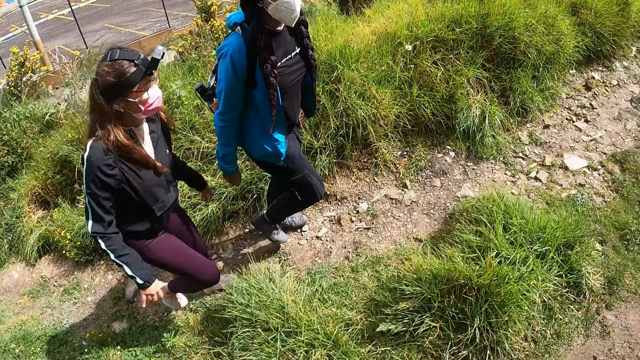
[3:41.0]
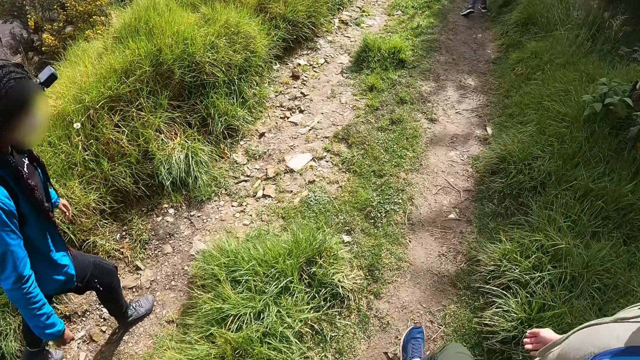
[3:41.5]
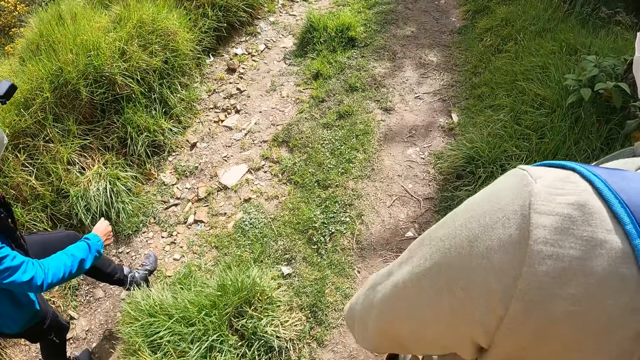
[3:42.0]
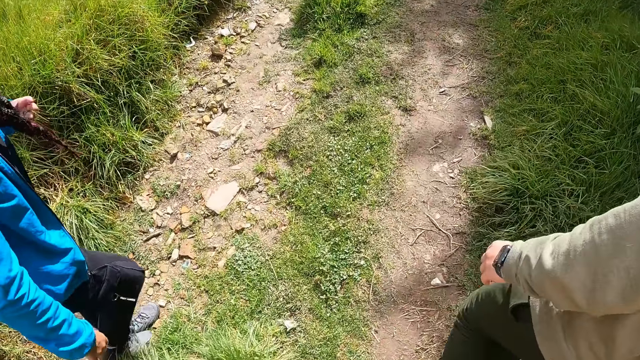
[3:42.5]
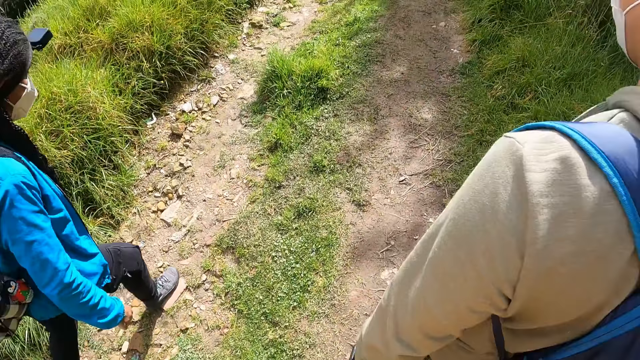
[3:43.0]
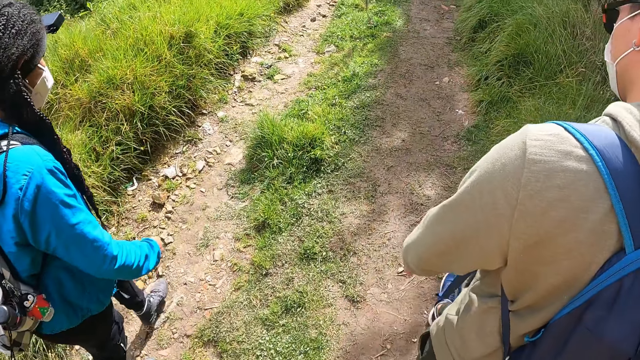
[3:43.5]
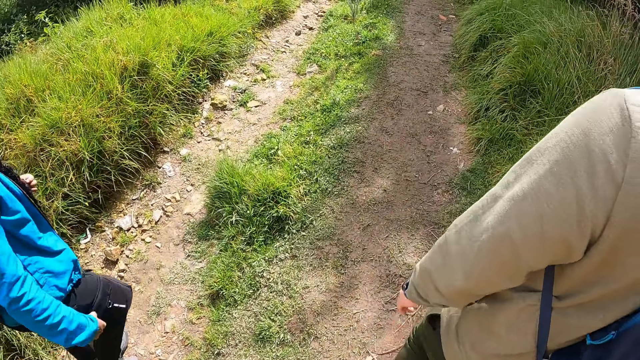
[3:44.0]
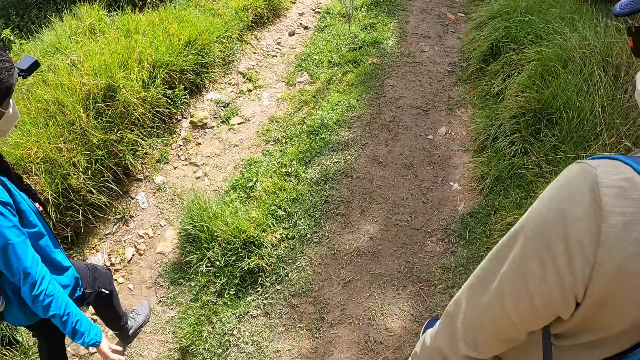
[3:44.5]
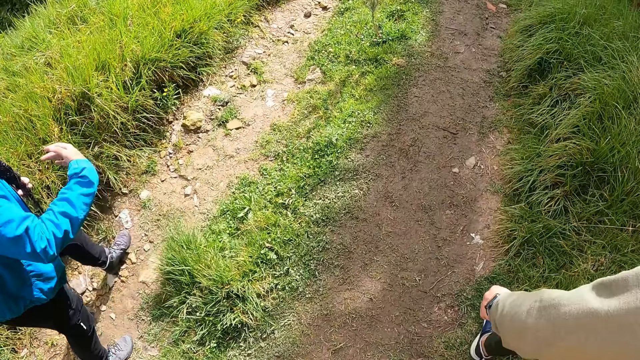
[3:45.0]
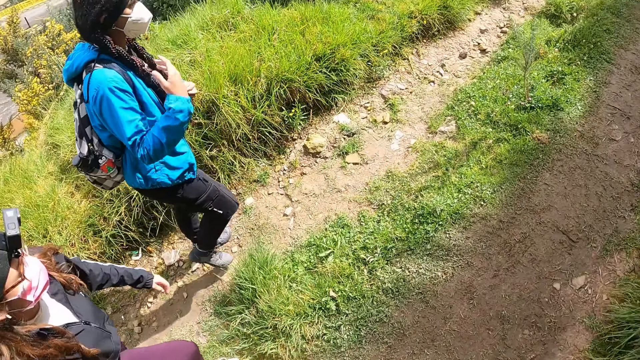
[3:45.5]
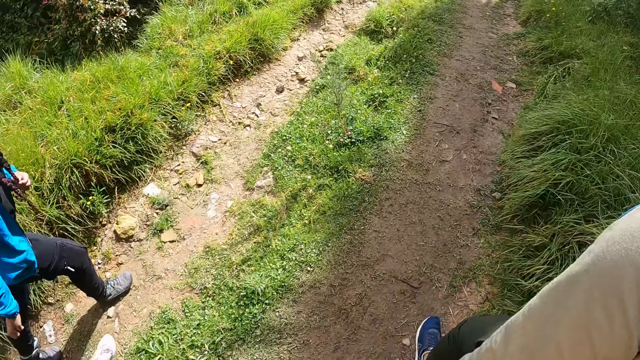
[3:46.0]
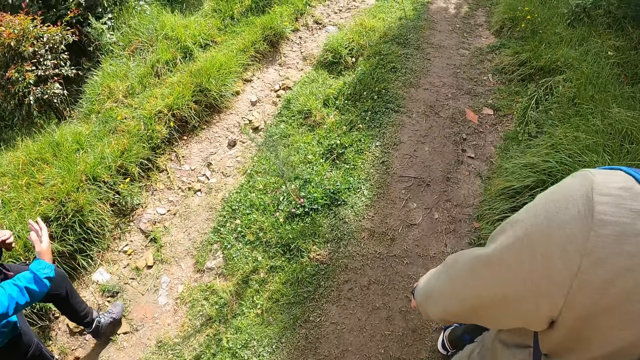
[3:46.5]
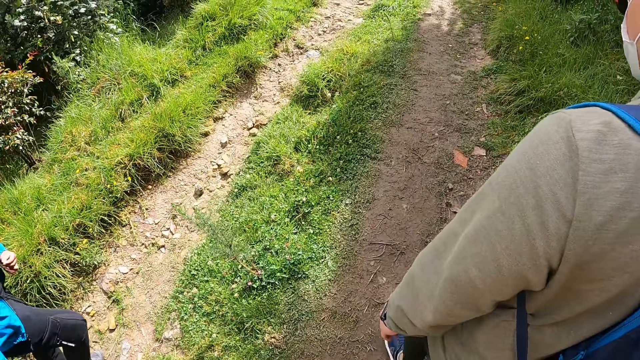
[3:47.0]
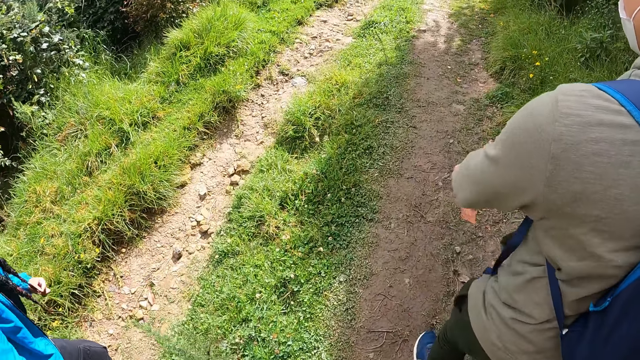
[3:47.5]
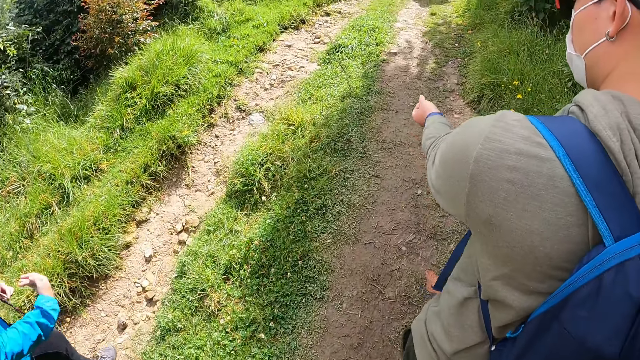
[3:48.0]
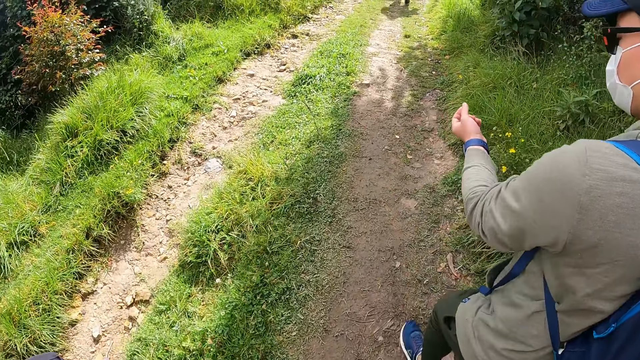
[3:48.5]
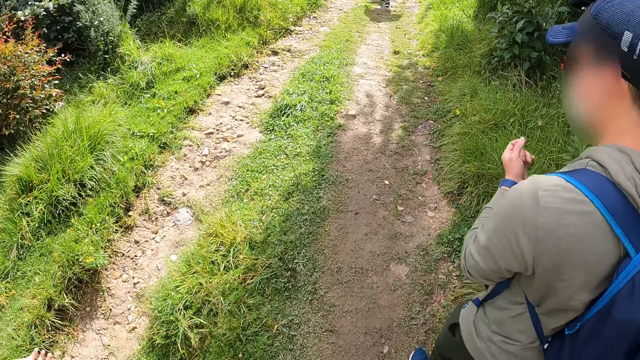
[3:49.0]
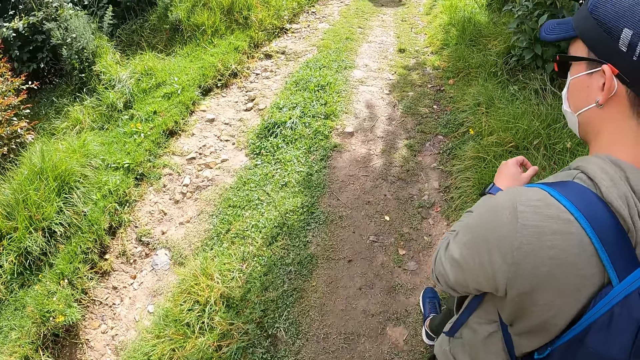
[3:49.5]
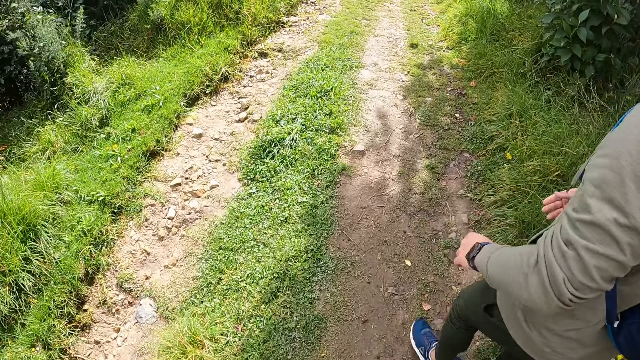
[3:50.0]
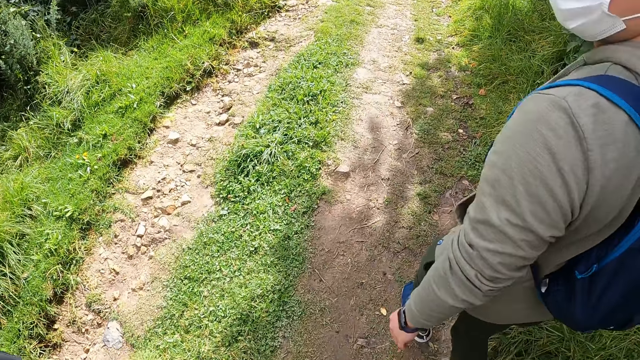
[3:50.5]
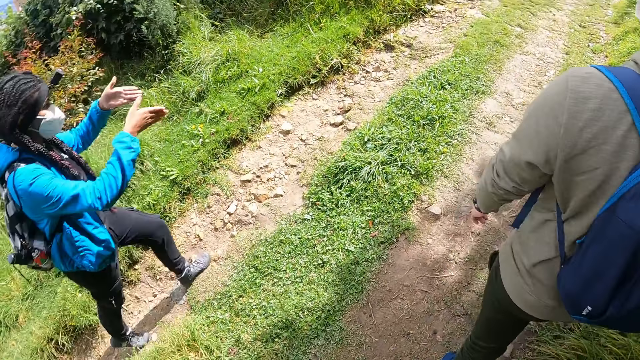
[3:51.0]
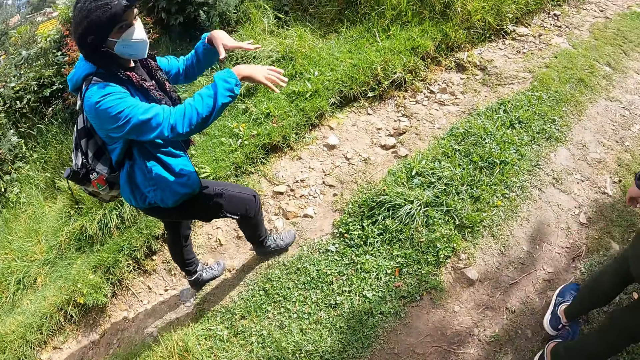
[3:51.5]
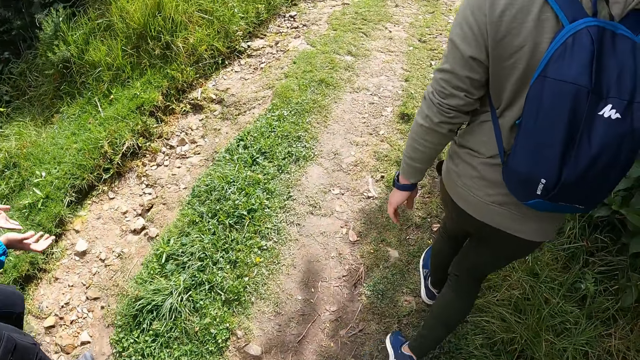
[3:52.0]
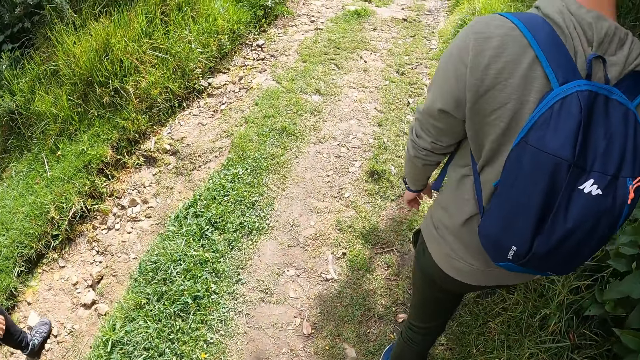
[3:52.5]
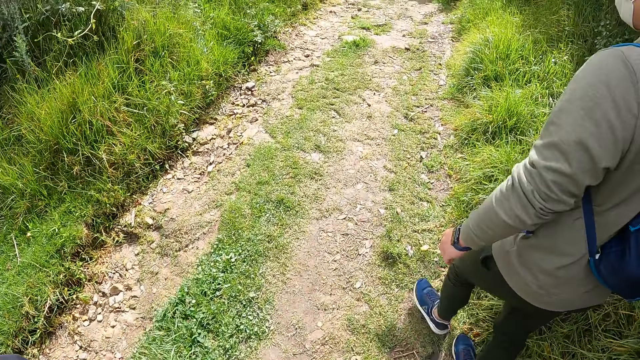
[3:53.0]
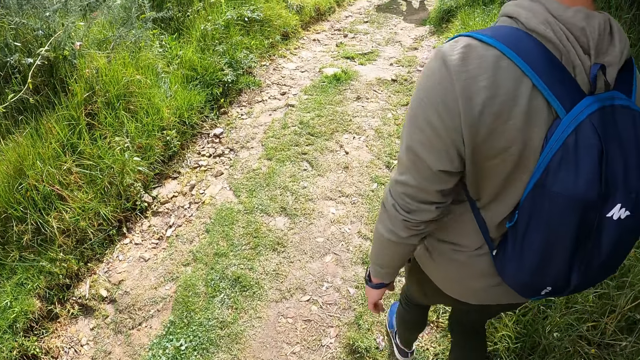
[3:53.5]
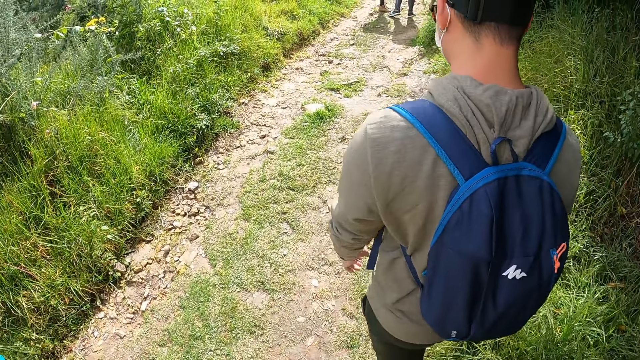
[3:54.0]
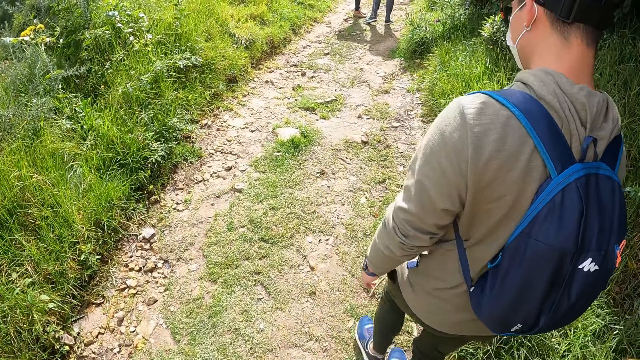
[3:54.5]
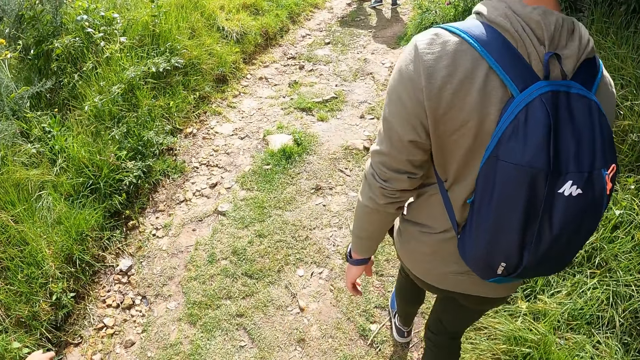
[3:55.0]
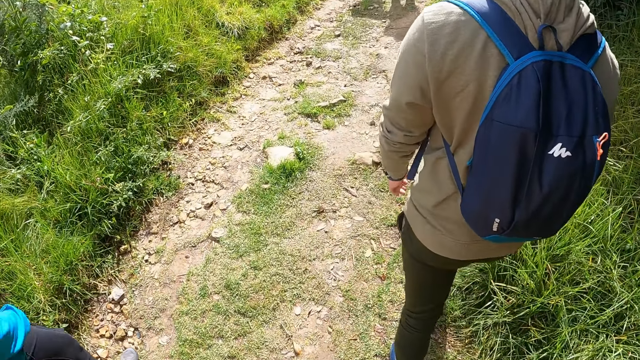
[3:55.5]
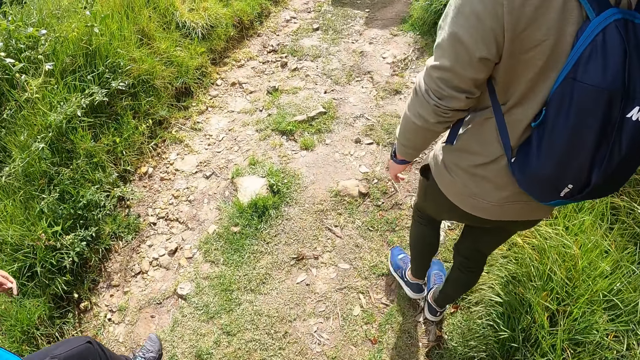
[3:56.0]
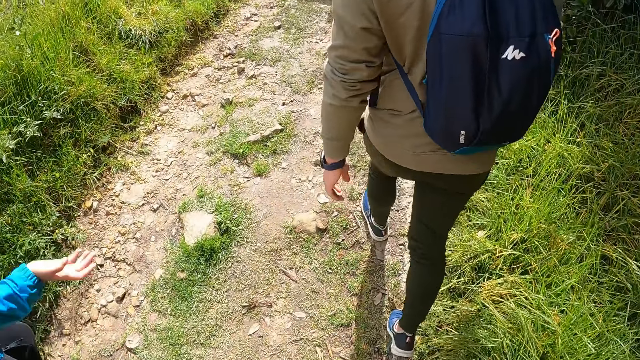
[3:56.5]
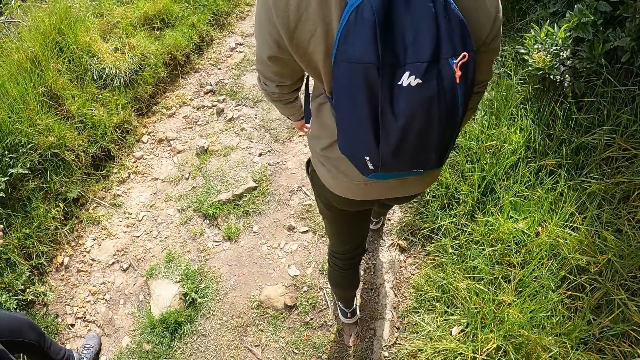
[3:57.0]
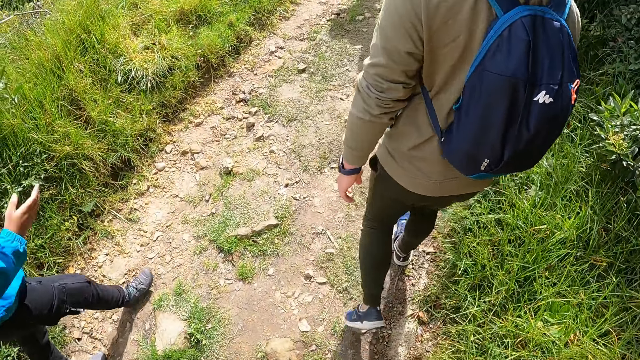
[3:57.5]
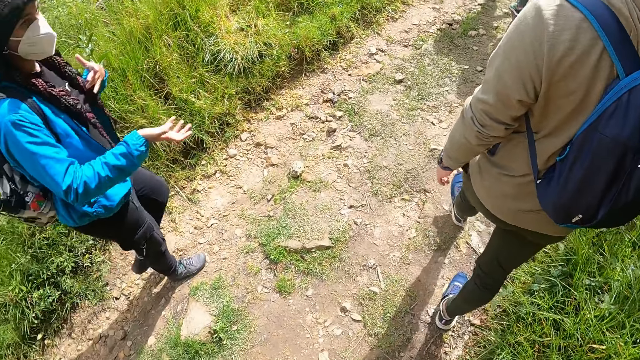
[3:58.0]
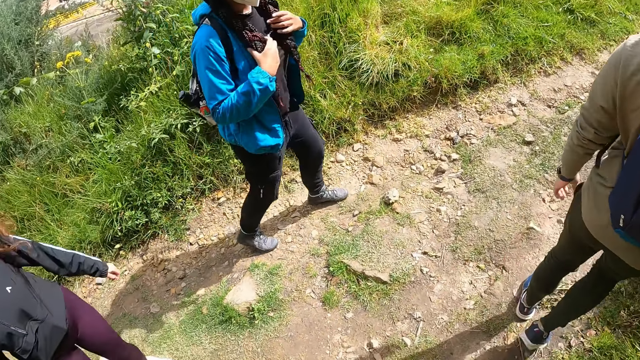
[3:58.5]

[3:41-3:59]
A woman holds her hair with her left hand. A man adjusts his jumper with his right hand. A person walks in the camping site.

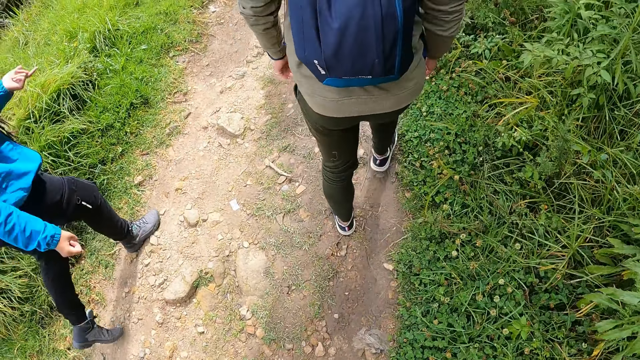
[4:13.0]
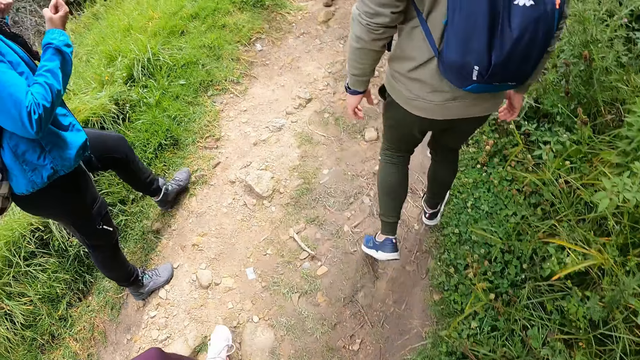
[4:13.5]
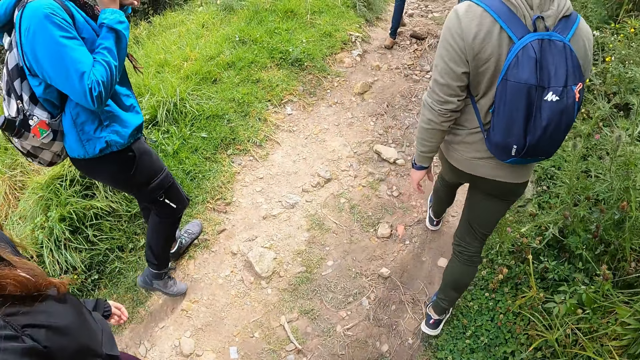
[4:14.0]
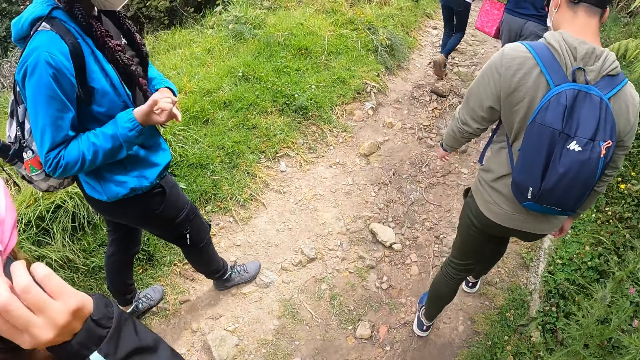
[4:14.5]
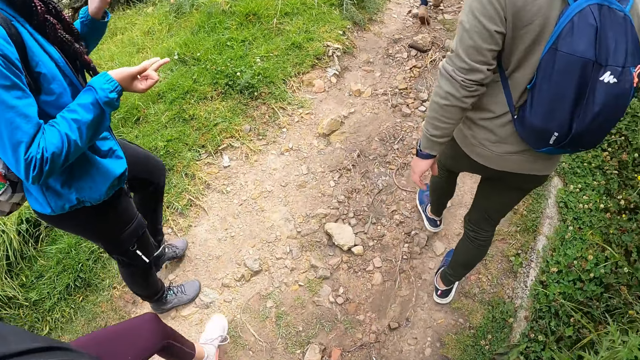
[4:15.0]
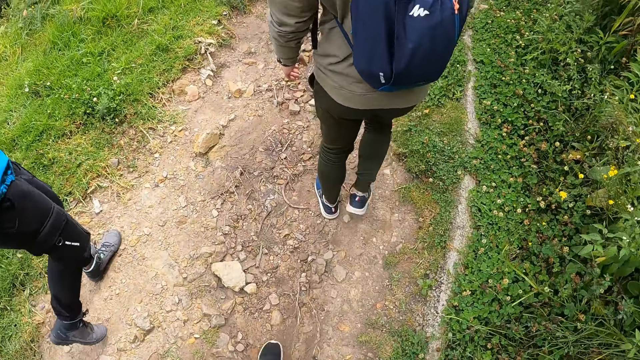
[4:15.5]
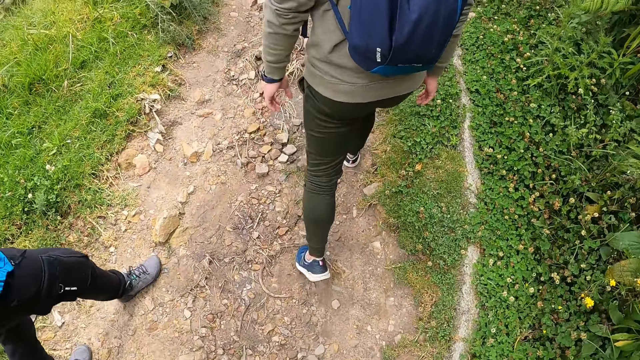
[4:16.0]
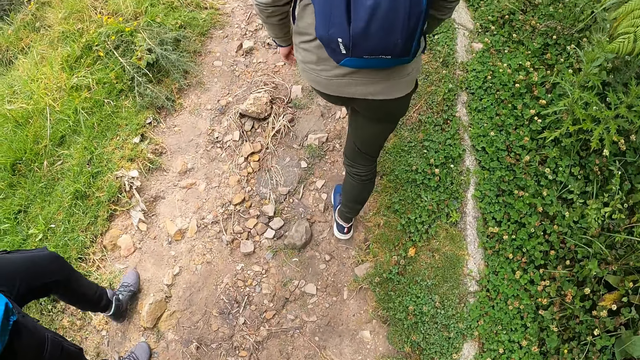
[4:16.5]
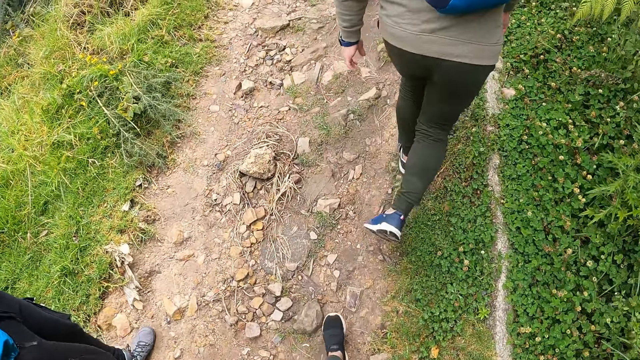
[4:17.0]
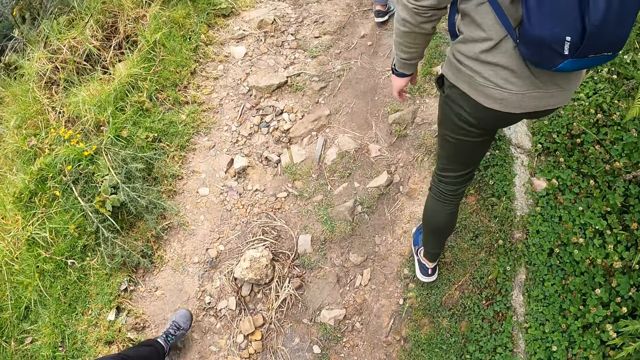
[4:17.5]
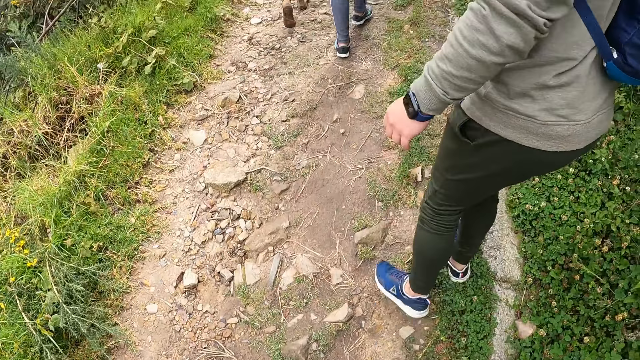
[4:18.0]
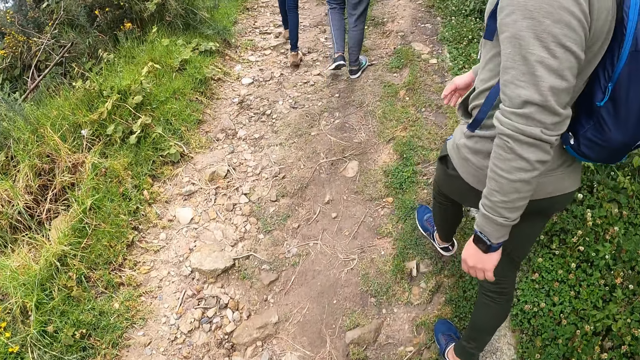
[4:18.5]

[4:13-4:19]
A woman adjusts the camera on her head with both hands.
